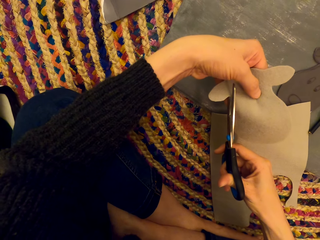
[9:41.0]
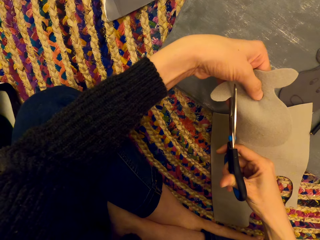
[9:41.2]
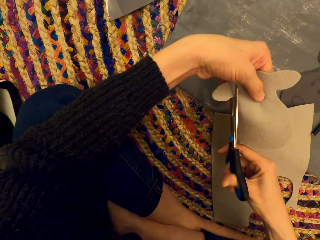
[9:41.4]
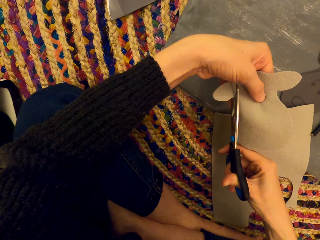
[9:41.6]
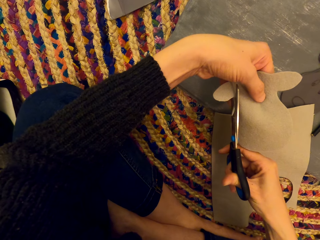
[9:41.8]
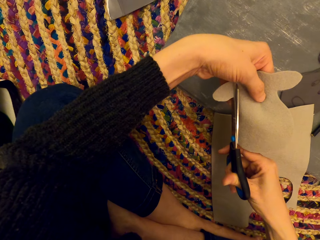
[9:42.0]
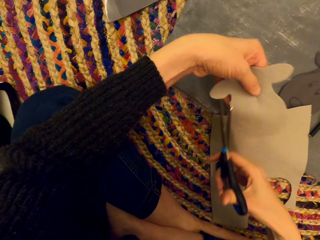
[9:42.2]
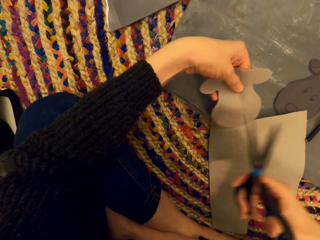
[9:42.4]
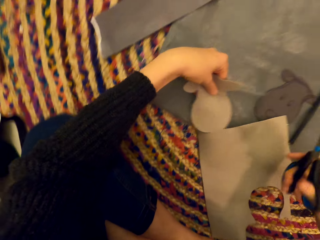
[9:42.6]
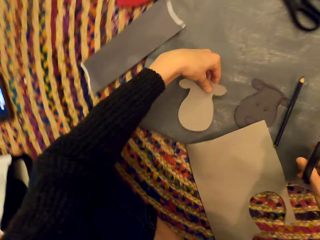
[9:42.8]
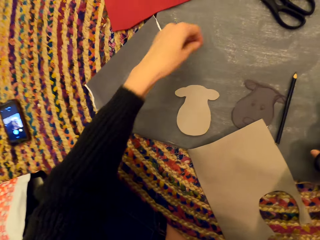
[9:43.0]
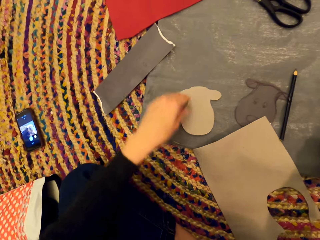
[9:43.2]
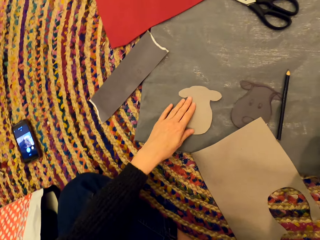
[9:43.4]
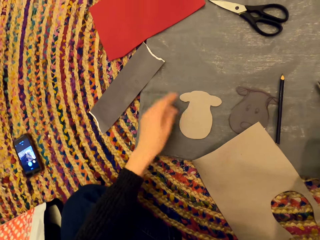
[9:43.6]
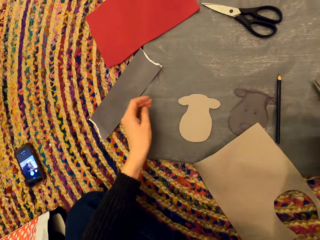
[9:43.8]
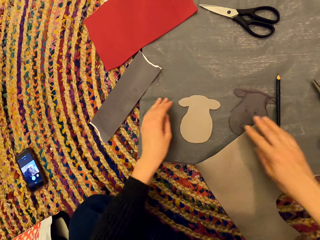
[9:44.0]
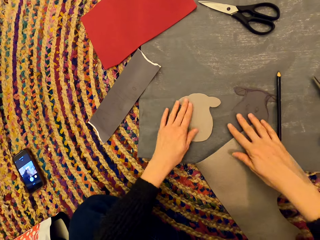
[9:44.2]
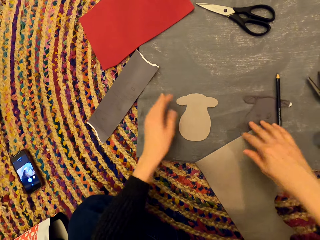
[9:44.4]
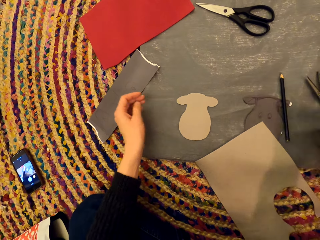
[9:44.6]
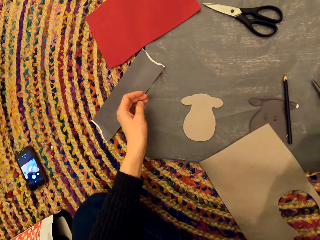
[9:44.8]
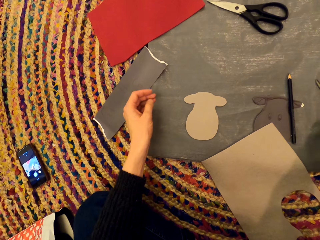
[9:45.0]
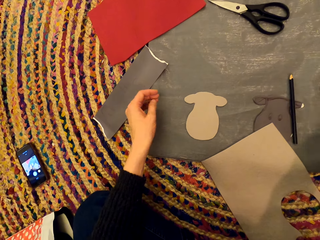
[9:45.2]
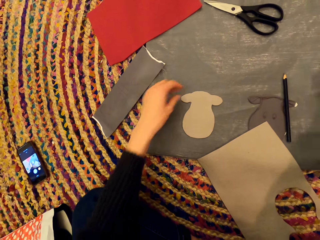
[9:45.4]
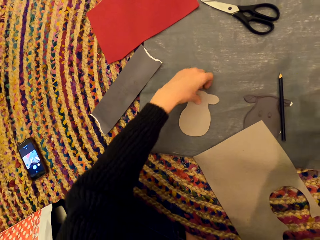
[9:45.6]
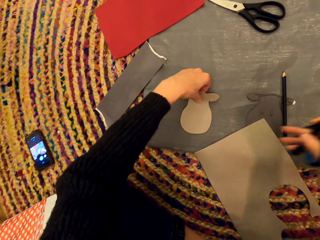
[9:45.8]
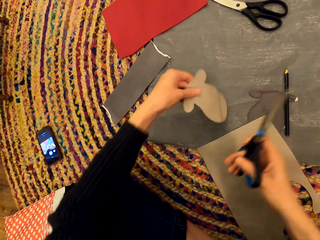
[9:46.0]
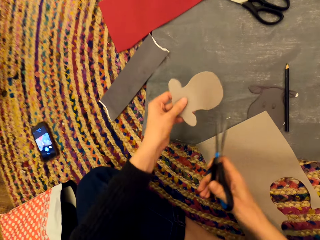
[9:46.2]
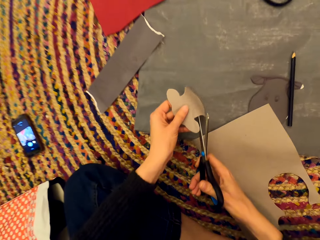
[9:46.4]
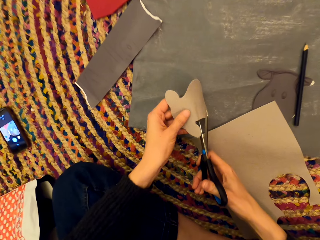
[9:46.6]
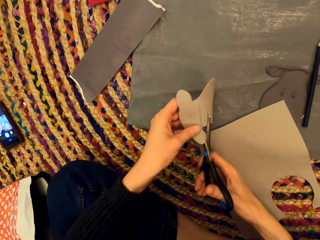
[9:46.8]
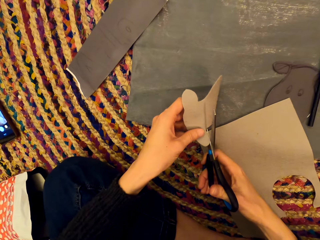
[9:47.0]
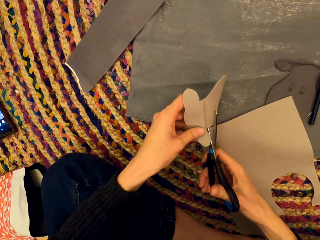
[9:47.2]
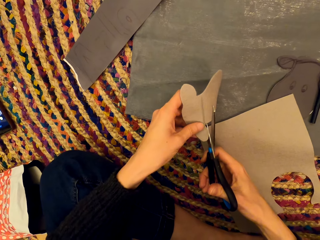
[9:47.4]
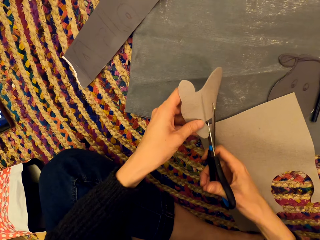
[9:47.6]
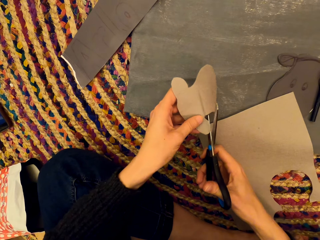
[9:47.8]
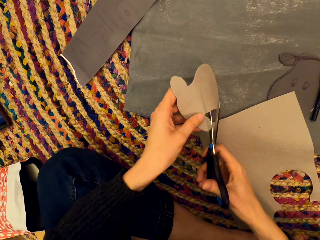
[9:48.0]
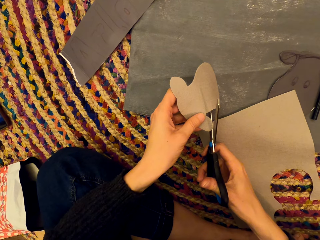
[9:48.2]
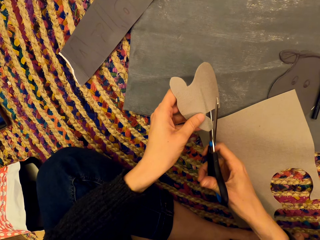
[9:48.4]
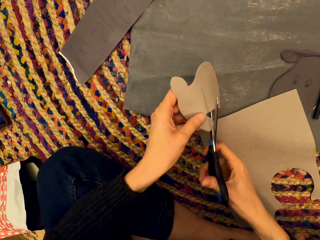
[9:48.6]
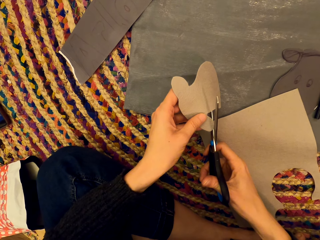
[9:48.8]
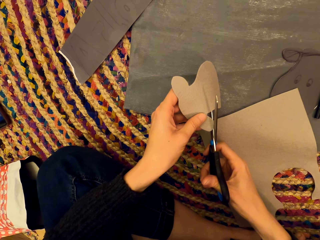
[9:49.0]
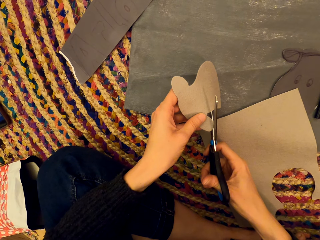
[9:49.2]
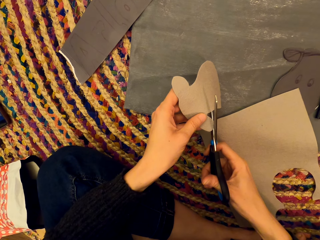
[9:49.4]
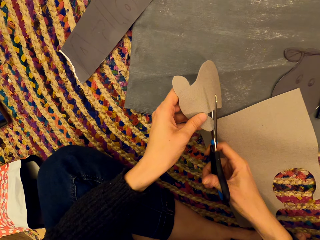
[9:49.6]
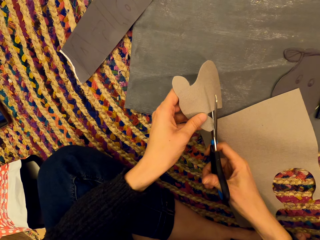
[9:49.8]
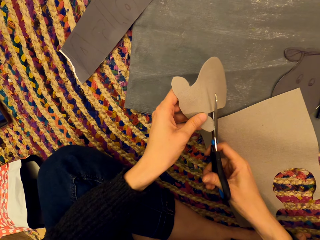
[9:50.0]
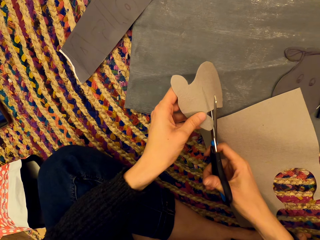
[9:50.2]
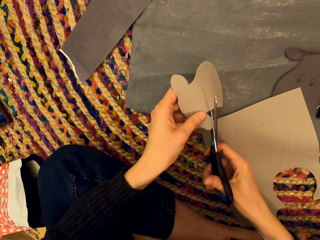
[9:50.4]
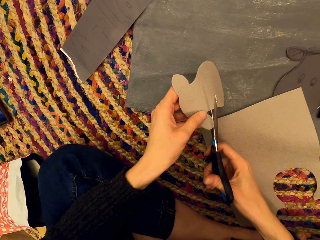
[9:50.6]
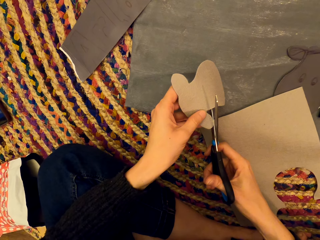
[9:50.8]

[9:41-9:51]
The camera wearer drops the paper. They drop the scissors. They move the paper. They move the paper art. They pick up the scissors. They pick up the paper. They cut the paper.

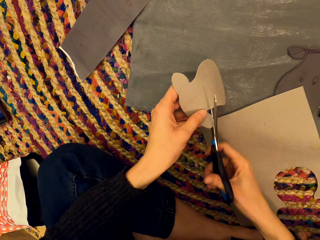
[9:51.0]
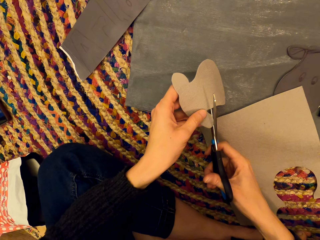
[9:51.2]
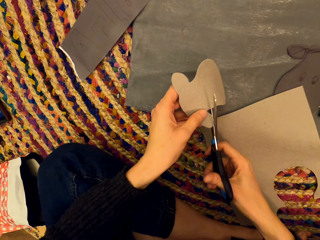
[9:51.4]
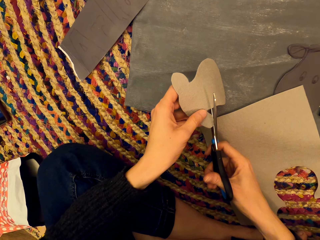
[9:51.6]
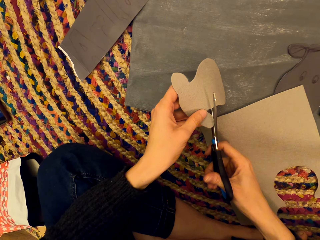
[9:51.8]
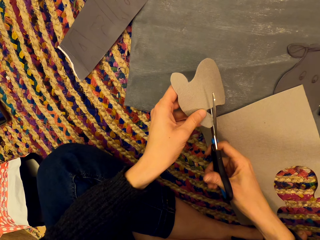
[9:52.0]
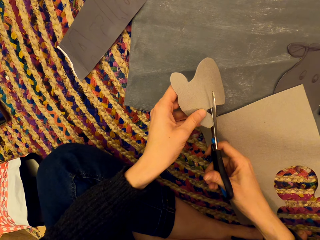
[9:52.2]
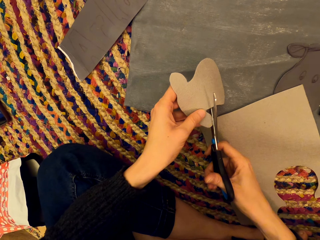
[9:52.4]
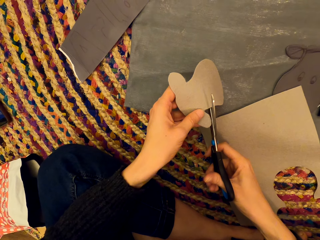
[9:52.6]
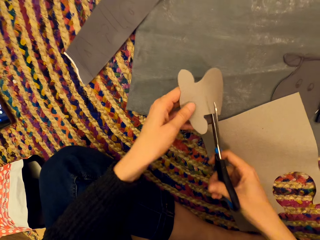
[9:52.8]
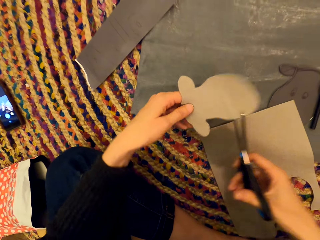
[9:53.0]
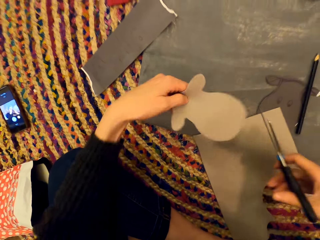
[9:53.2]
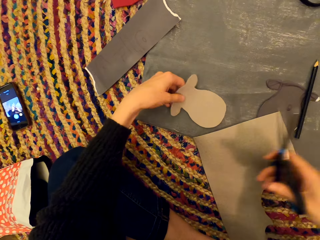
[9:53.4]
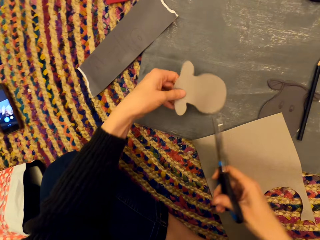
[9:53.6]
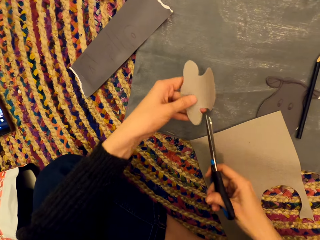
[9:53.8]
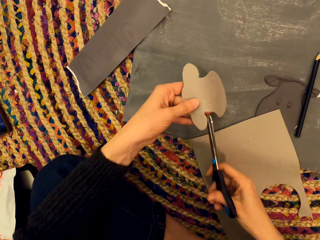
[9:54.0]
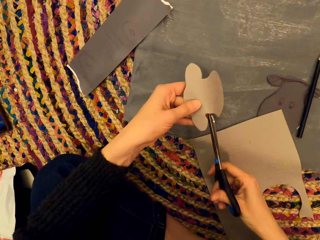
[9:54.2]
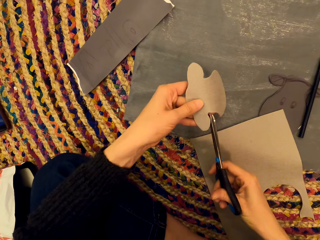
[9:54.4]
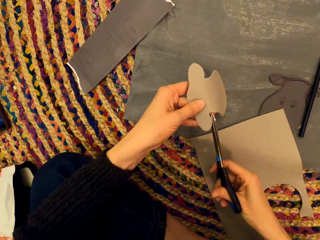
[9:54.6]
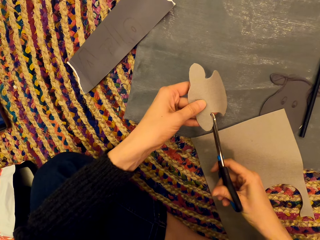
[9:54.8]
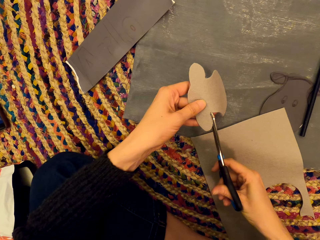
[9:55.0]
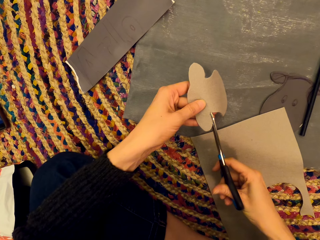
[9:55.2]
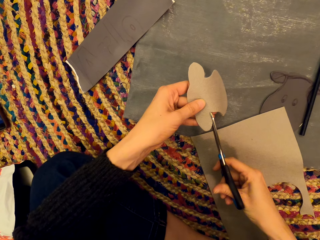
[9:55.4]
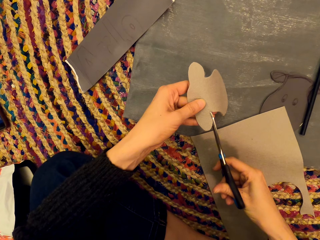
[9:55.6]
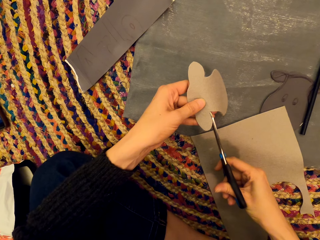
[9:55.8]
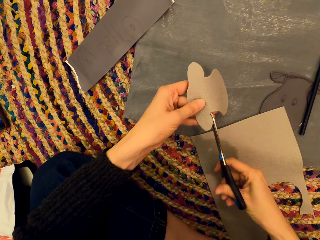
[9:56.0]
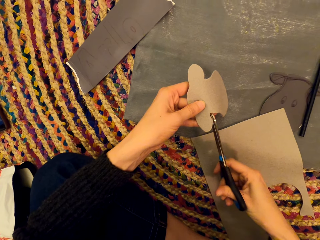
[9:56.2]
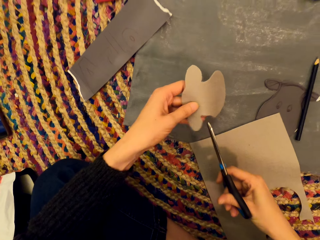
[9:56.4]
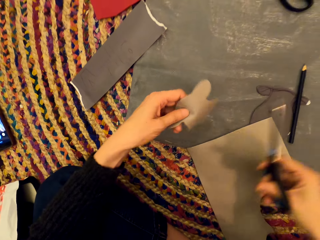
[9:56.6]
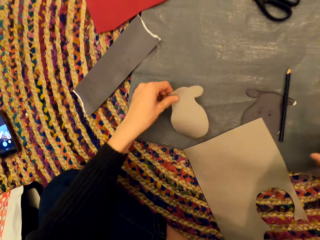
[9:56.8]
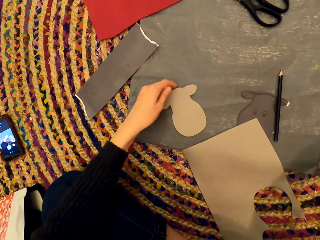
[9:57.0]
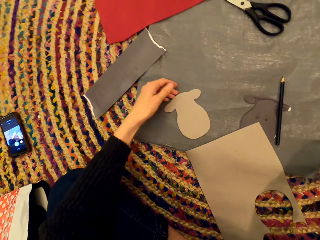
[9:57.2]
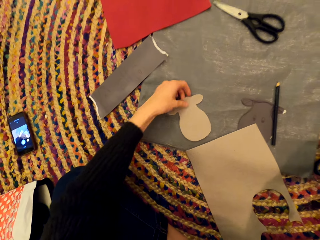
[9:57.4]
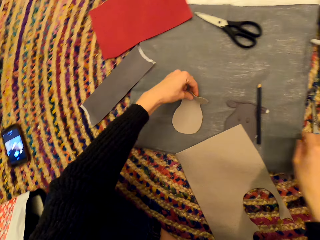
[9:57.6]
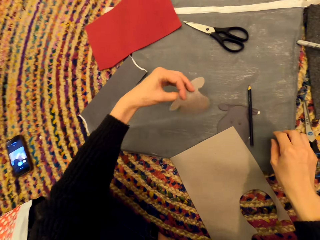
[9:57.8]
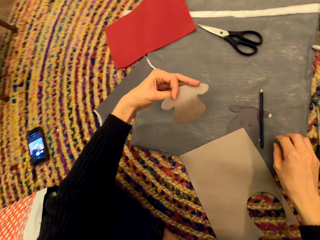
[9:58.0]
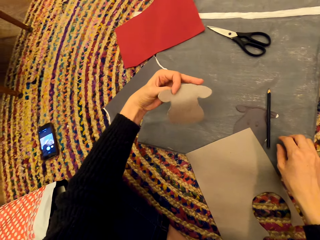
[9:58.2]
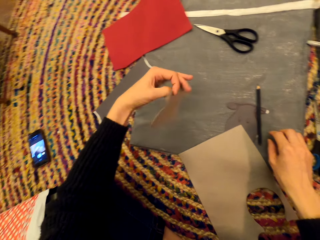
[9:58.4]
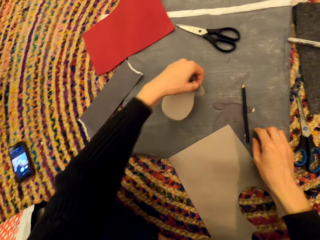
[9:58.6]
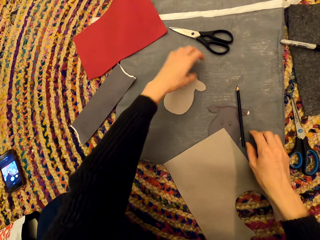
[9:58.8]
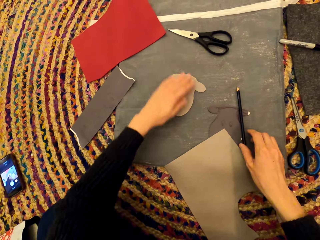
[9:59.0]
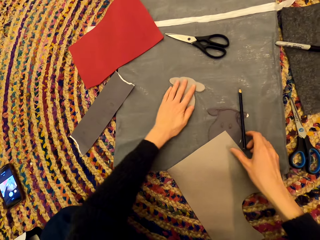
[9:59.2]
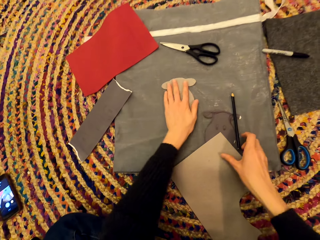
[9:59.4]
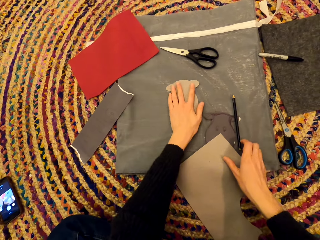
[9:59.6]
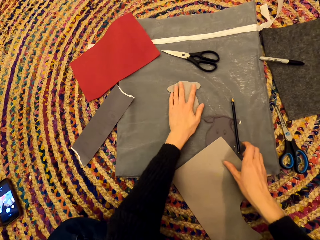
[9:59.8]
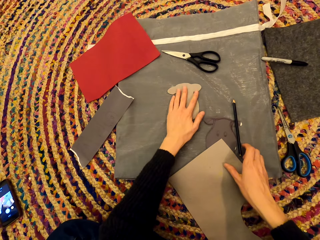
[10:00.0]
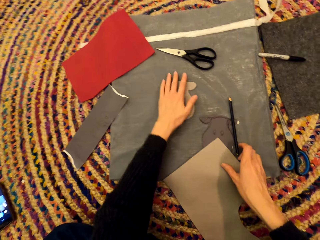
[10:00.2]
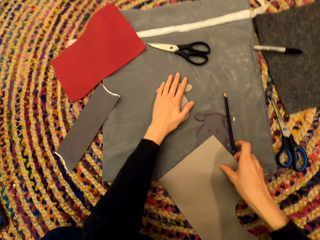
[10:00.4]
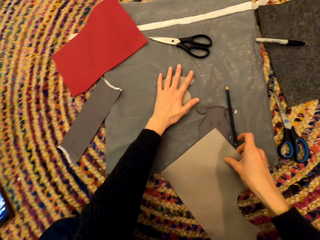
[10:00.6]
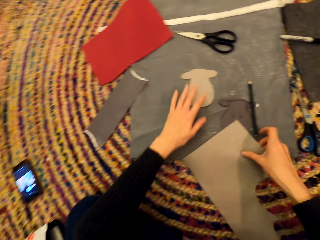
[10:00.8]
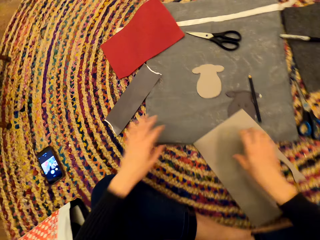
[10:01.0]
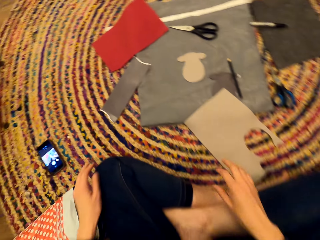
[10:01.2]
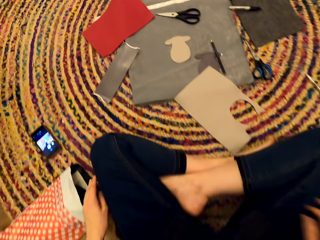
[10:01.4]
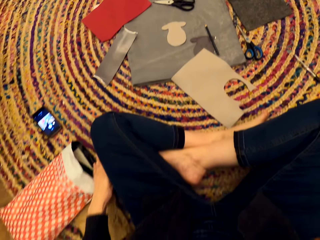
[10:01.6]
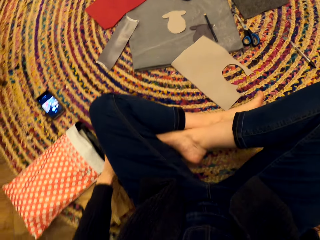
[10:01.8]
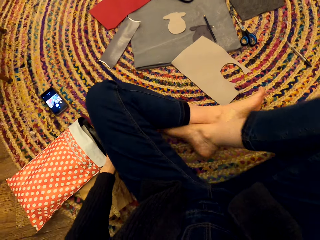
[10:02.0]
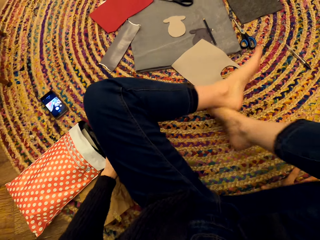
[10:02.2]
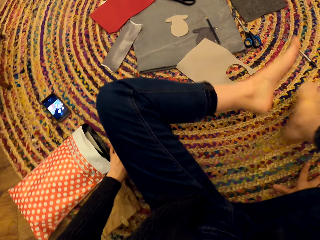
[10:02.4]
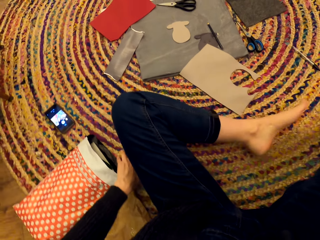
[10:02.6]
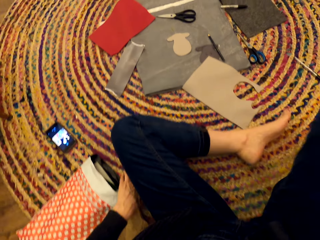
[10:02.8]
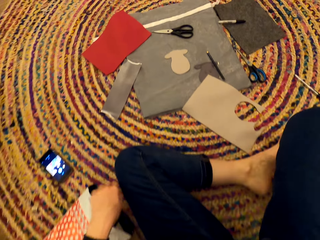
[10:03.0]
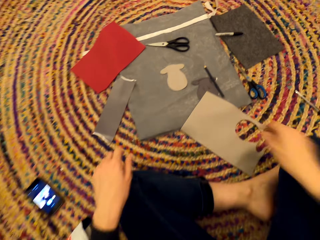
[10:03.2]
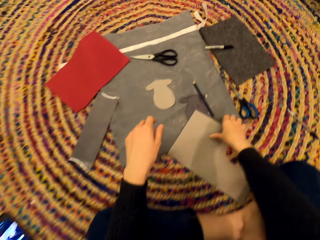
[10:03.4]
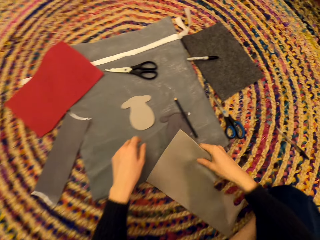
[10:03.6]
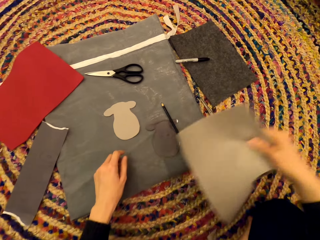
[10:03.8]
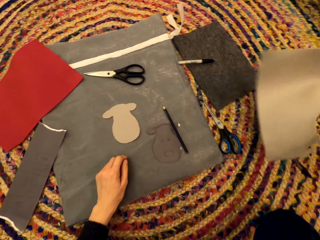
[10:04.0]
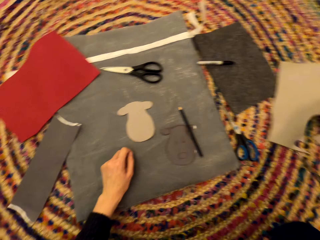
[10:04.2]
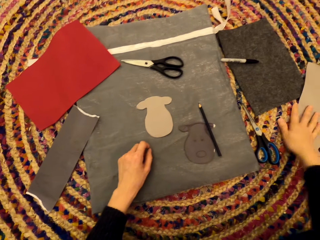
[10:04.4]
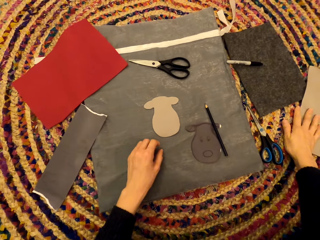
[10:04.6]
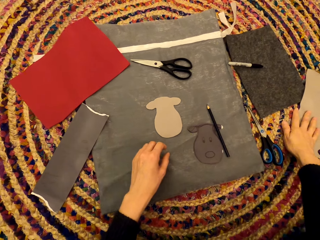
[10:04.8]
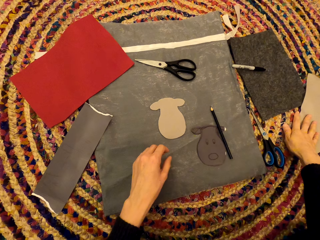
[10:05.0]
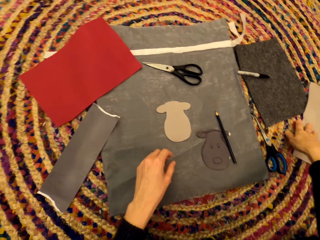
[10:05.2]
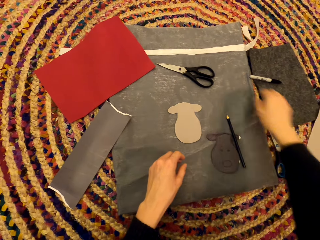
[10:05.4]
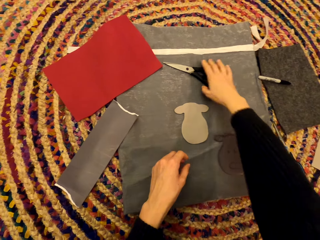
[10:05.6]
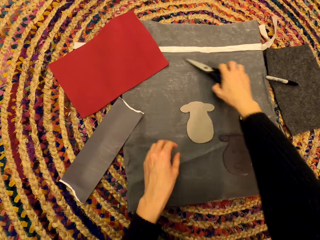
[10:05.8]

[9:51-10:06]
The camera wearer drops the paper. They cut the paper. They drop the paper. They pick up the paper. They drop the paper. They move the paper. They move the legs. They pick up the paper.
